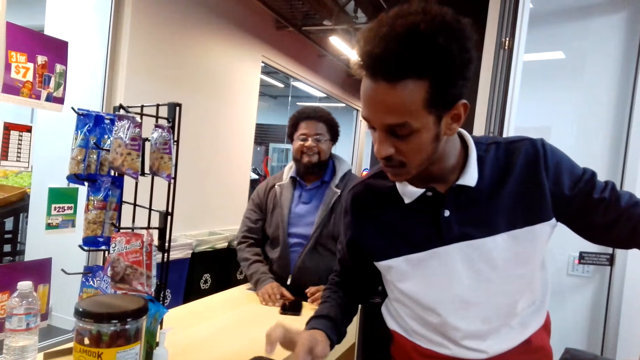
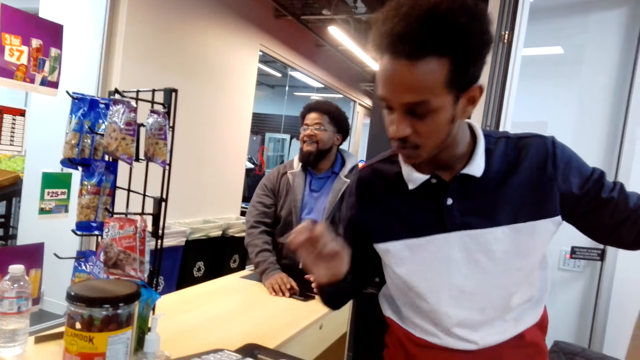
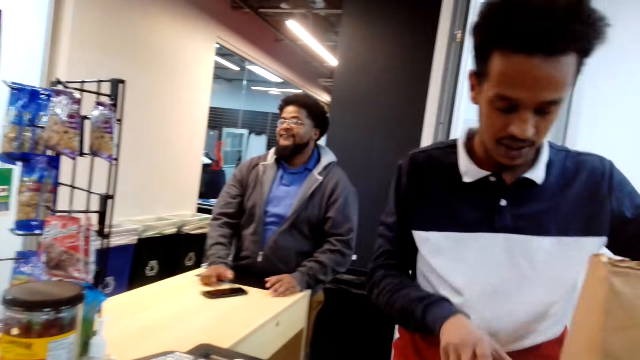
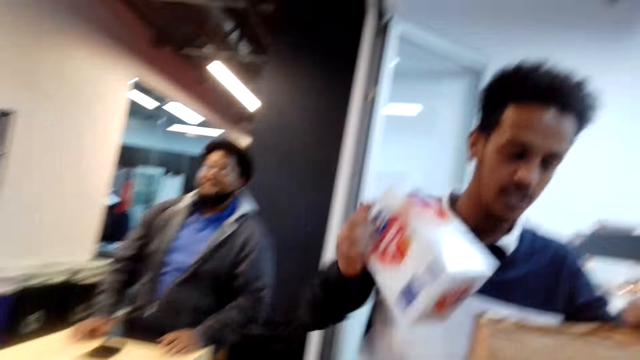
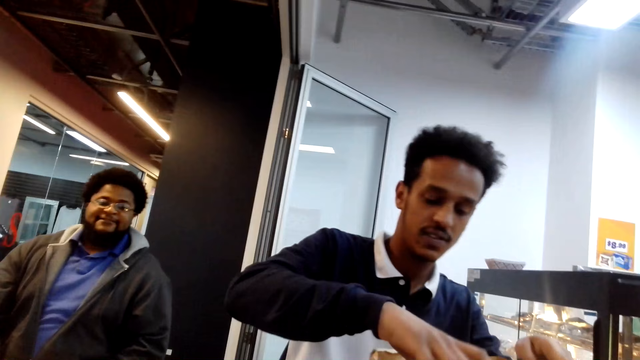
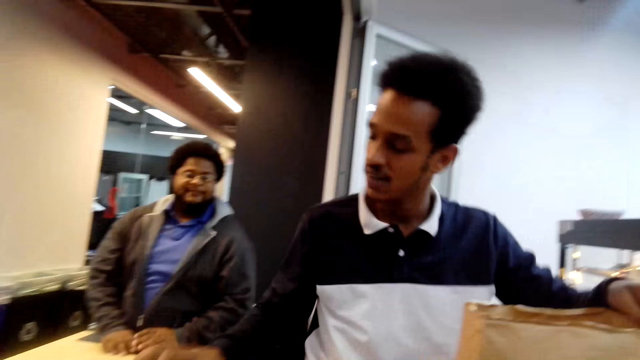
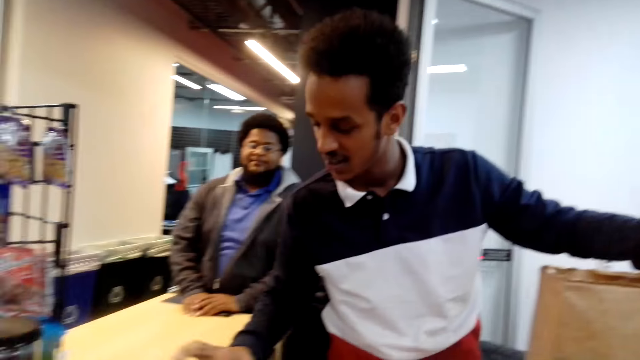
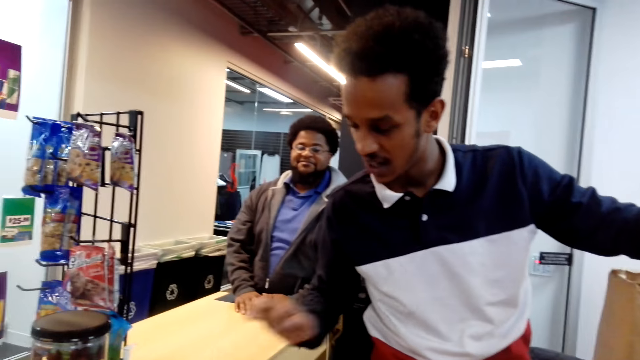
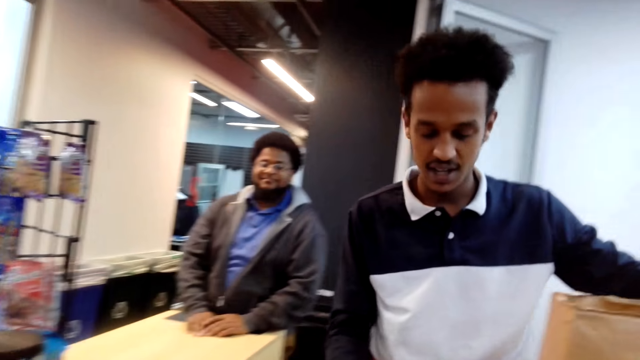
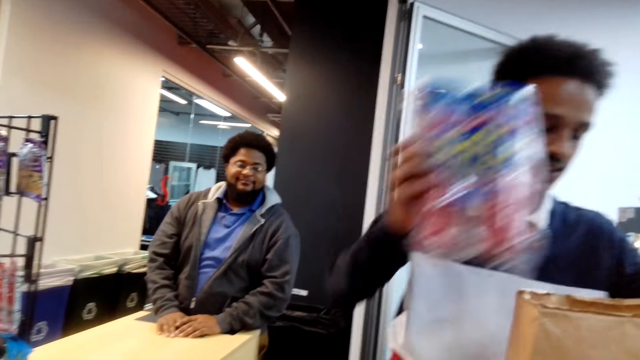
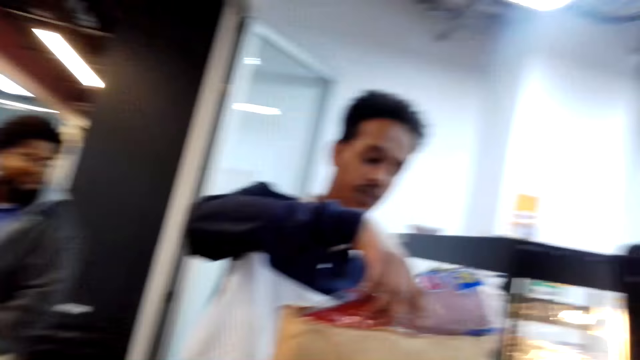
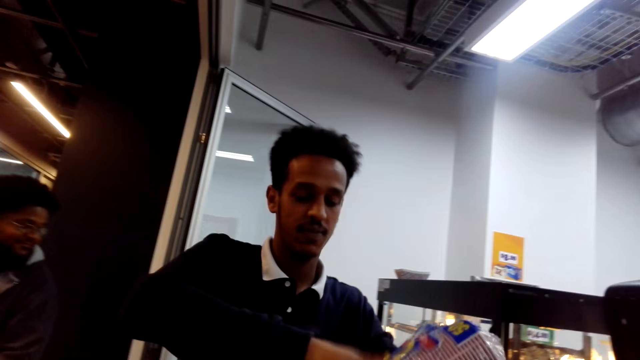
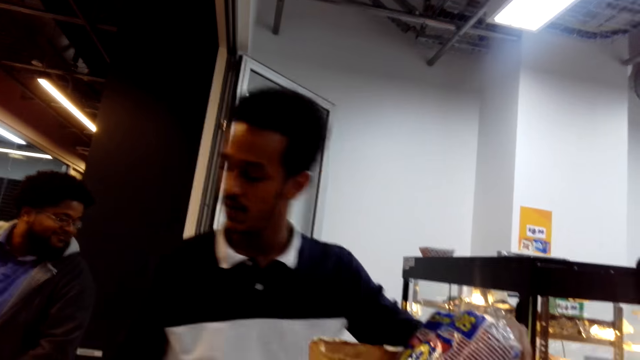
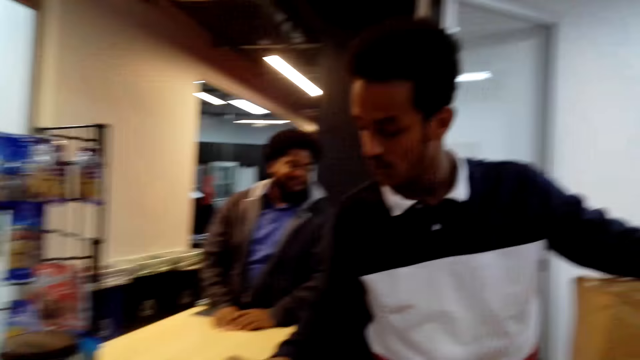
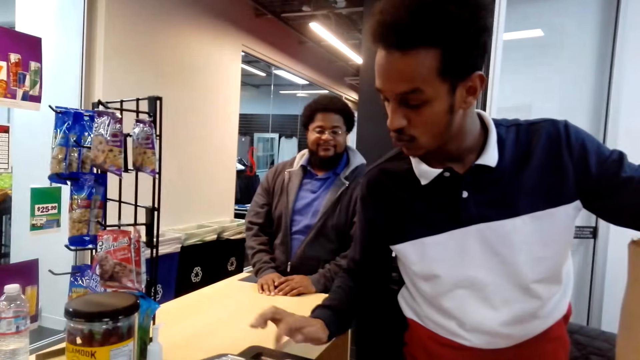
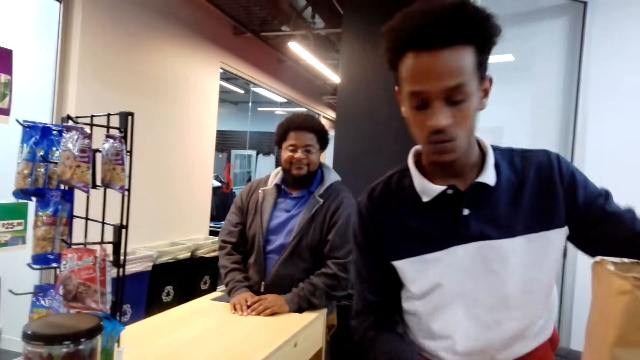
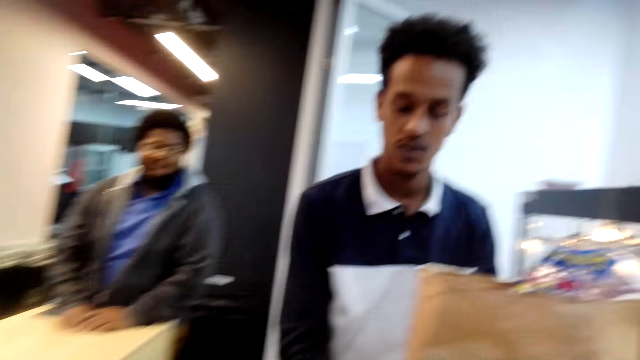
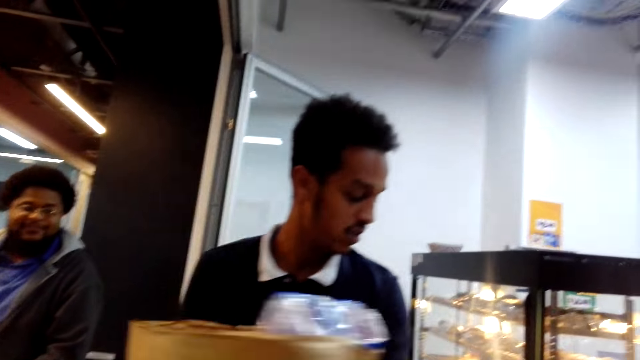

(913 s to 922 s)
The man scans the items. The man presses the paying machine. The man packs the food in the paper repeatedly.

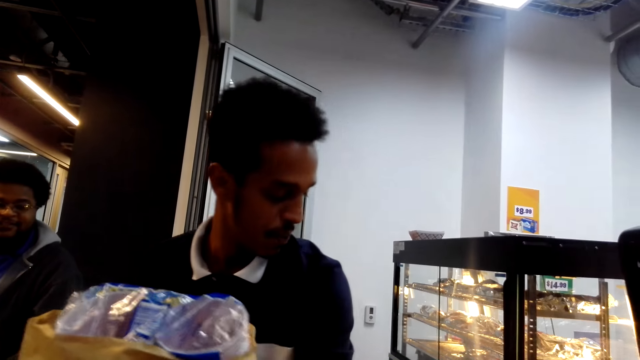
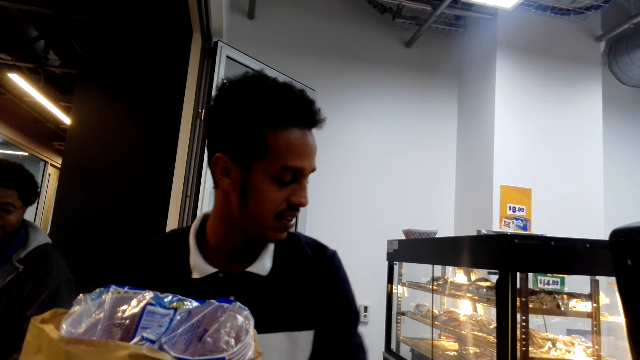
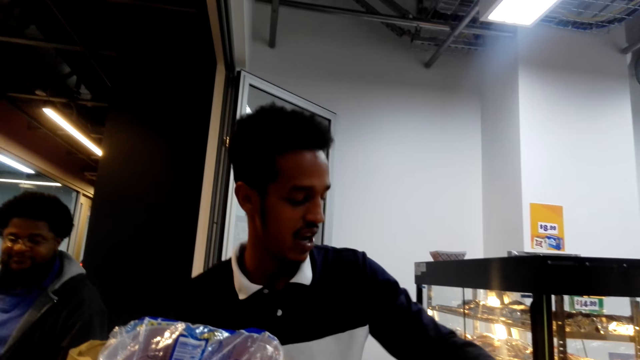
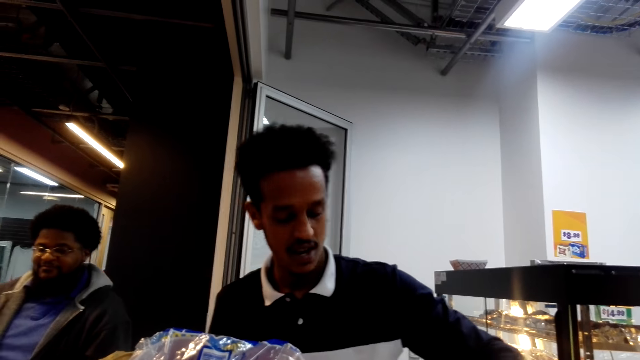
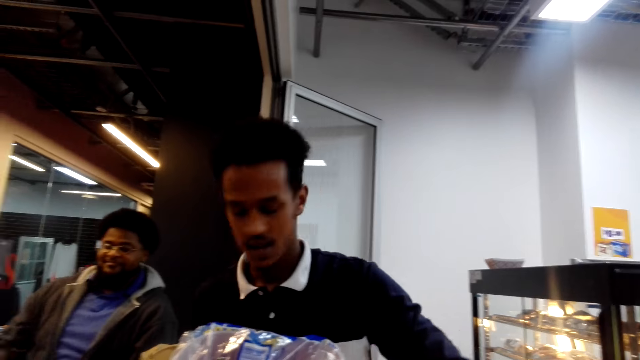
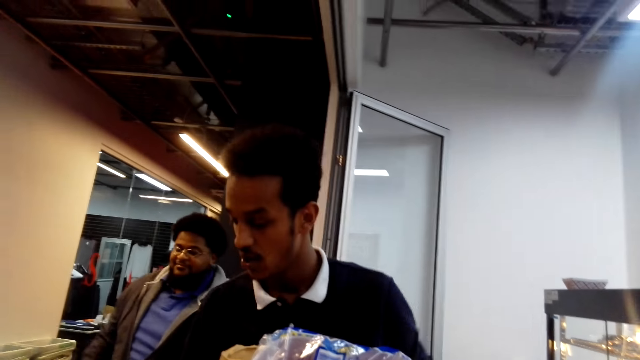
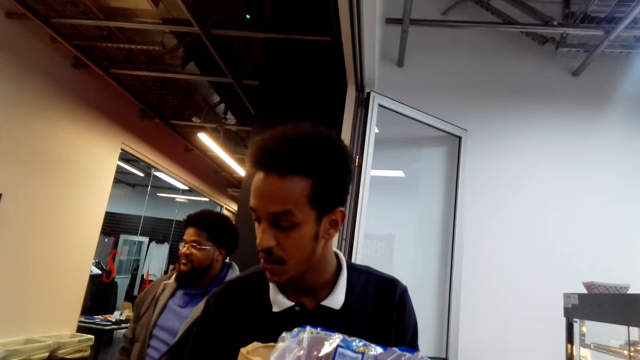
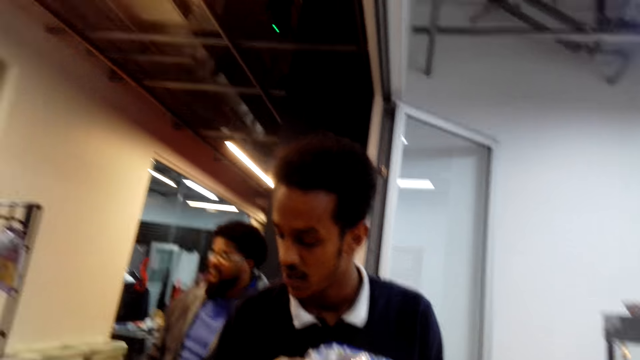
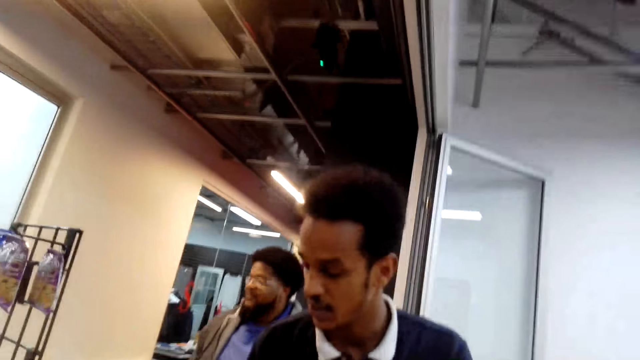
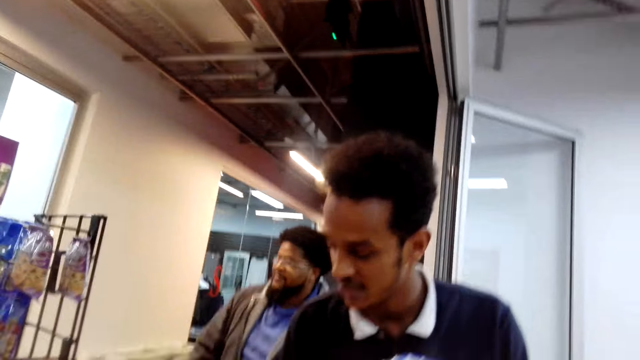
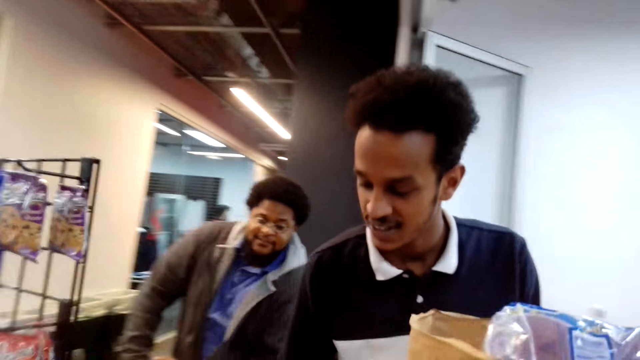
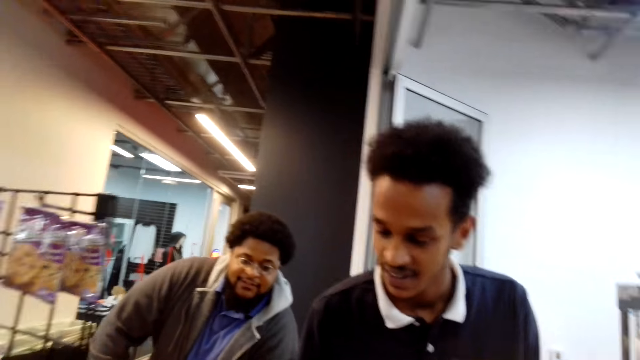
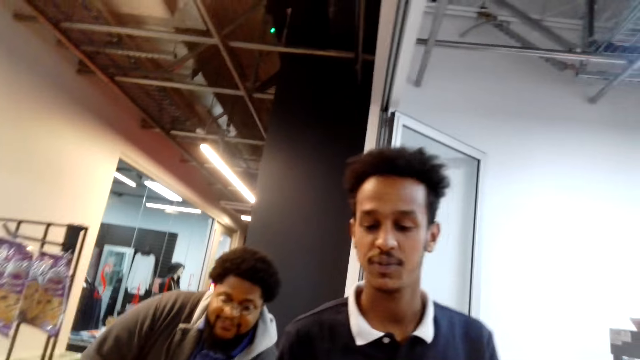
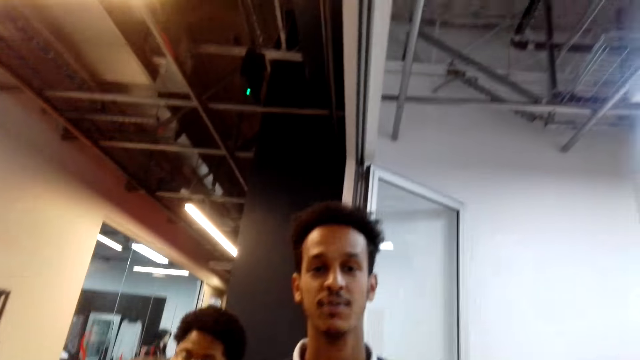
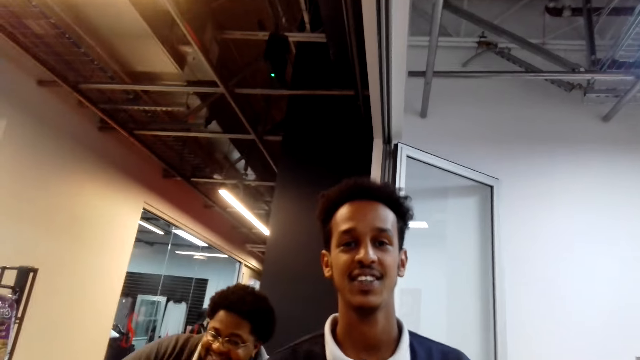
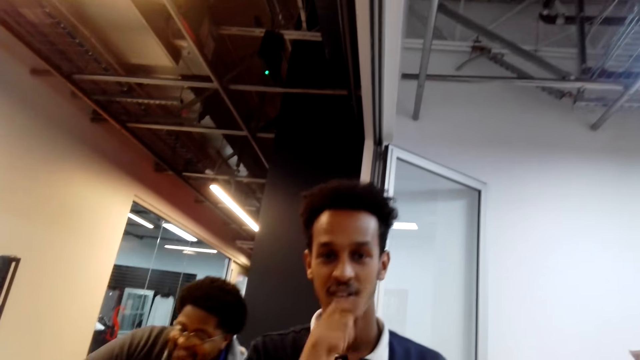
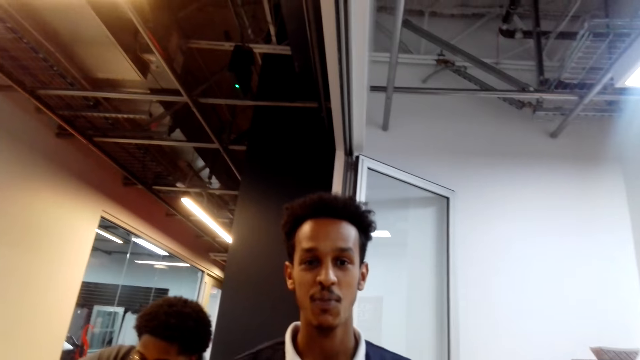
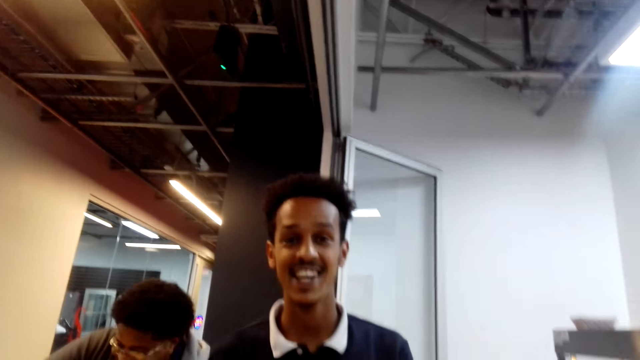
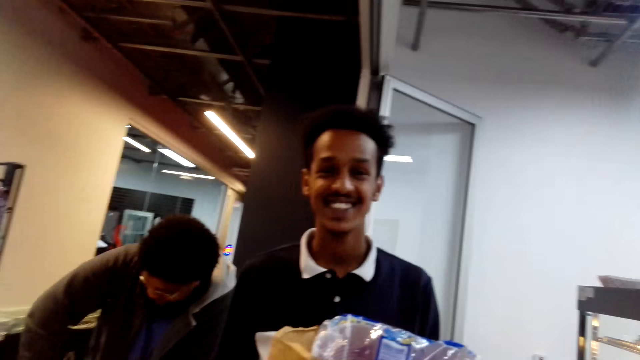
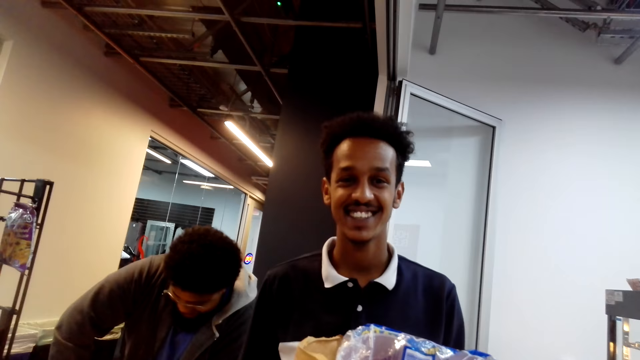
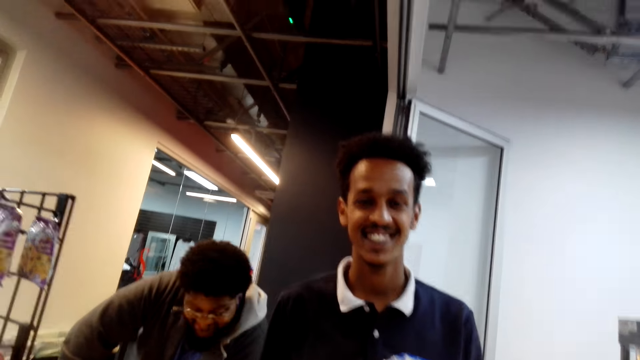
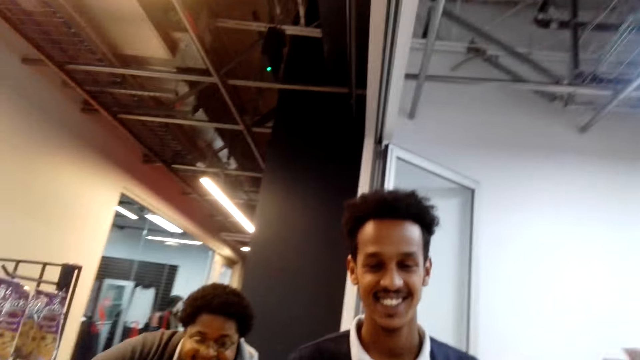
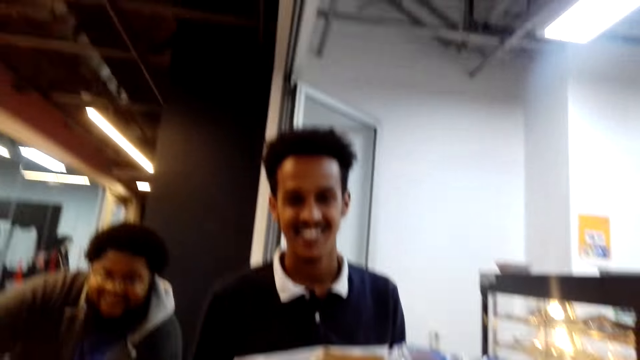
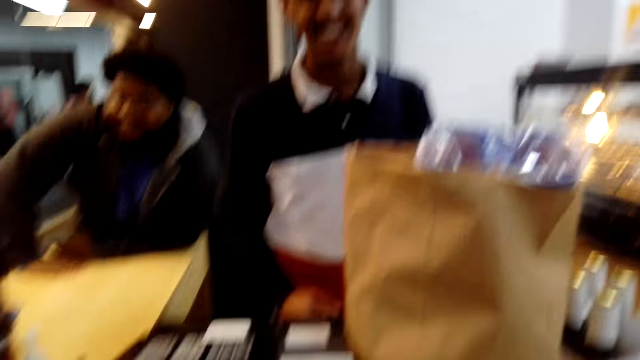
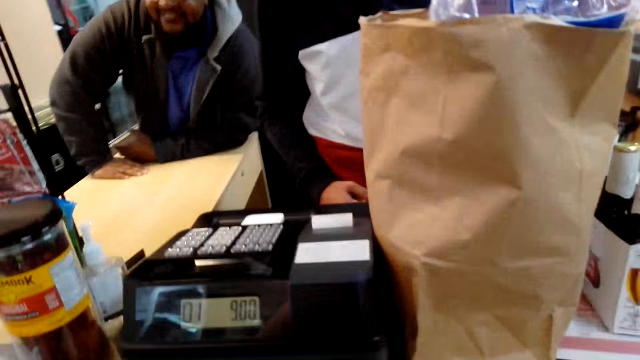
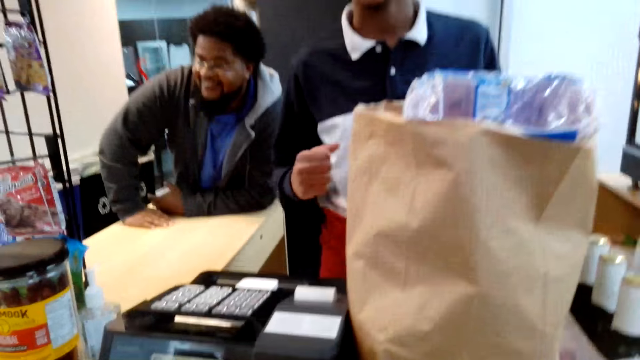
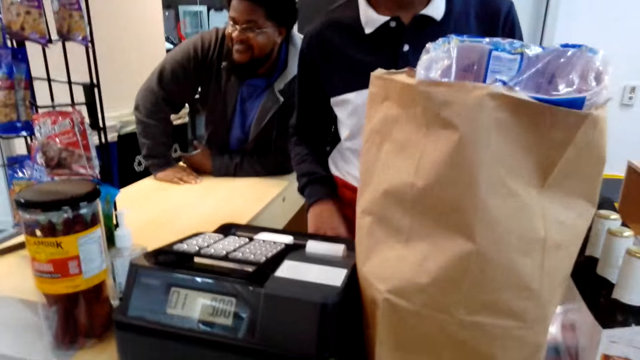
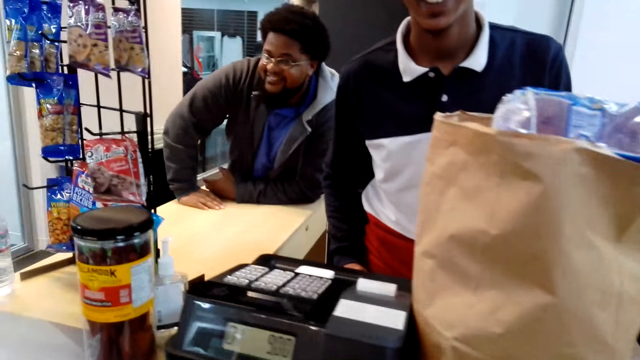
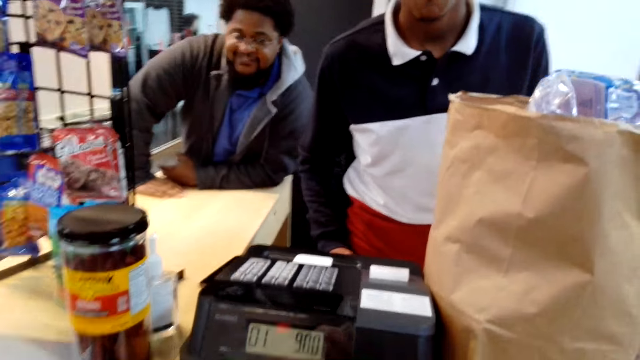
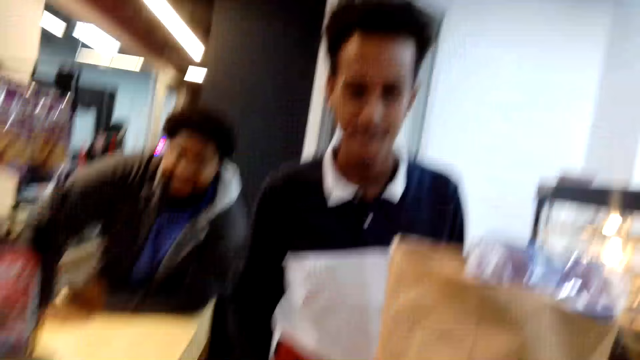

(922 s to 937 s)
The camera wearer converses with a man. The man looks at the camera wearer. The man converses with the camera wearer. The camera wearer converses with the man.
